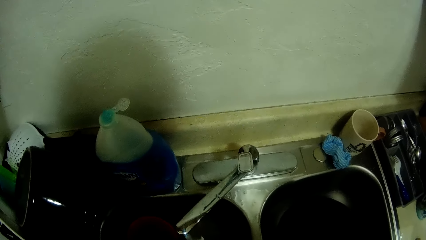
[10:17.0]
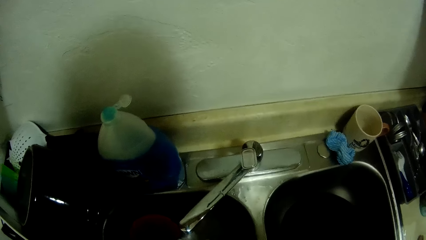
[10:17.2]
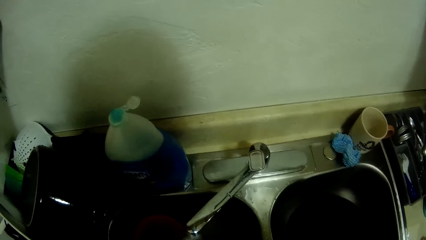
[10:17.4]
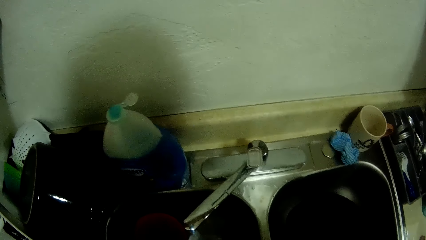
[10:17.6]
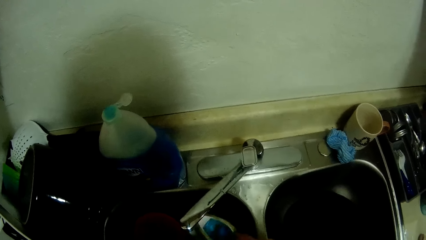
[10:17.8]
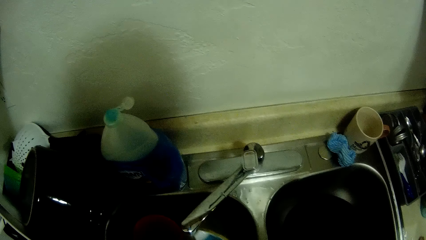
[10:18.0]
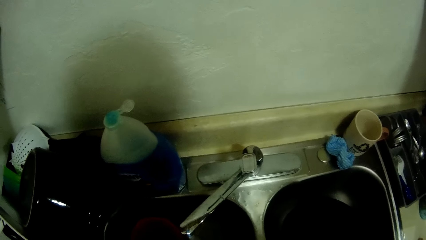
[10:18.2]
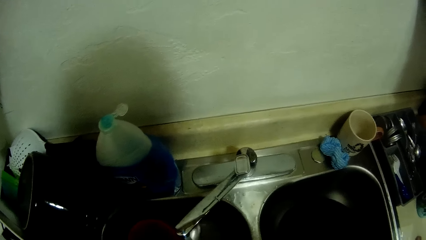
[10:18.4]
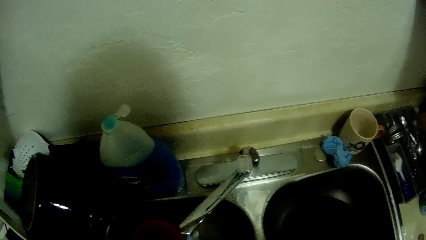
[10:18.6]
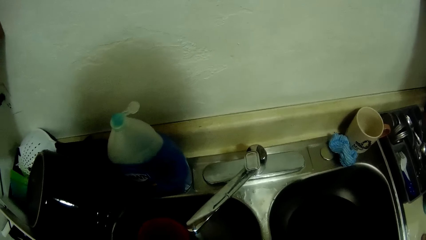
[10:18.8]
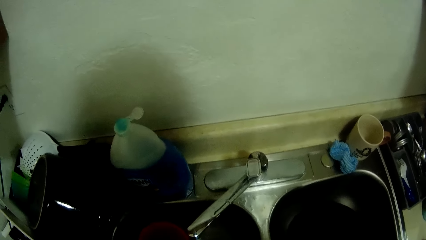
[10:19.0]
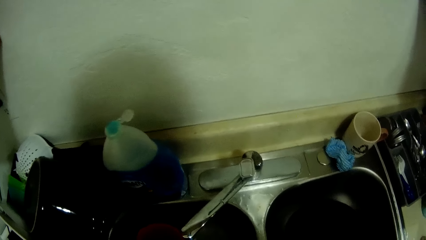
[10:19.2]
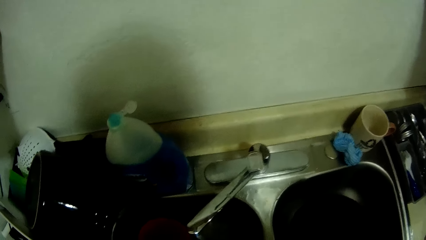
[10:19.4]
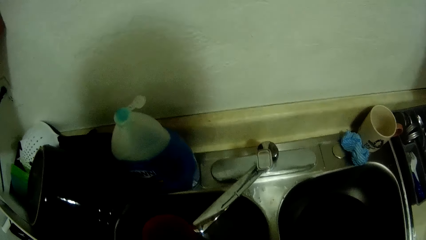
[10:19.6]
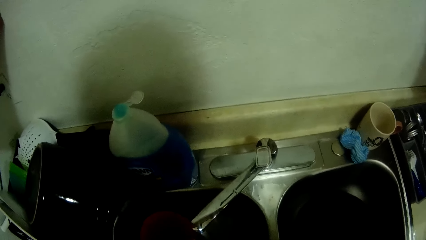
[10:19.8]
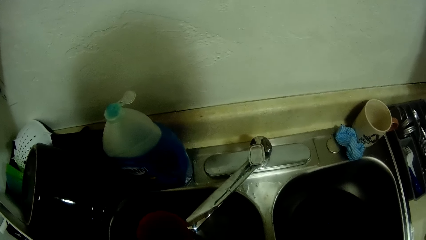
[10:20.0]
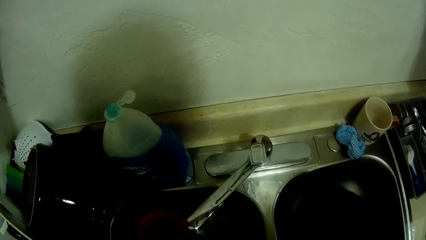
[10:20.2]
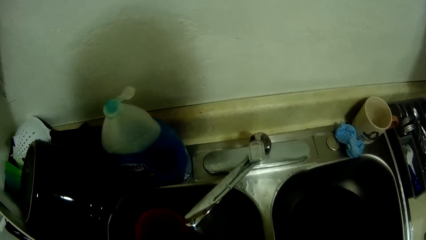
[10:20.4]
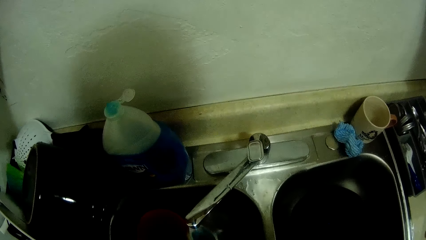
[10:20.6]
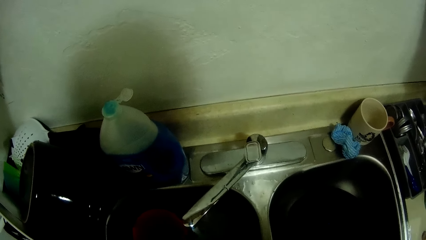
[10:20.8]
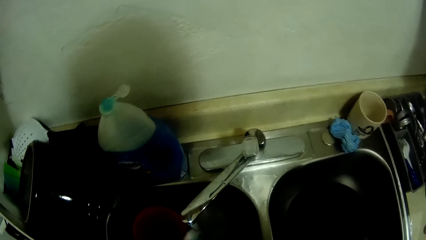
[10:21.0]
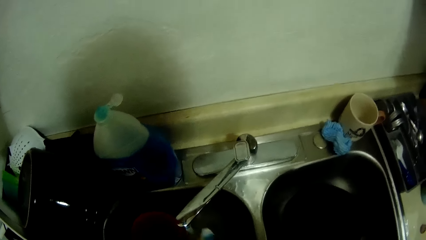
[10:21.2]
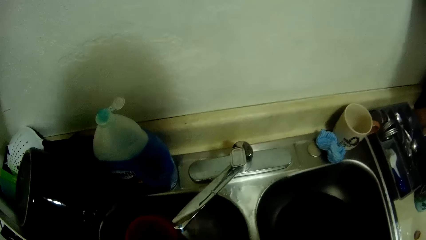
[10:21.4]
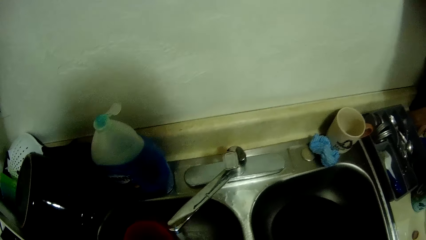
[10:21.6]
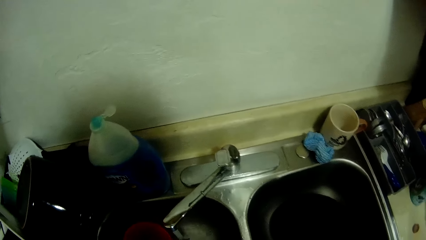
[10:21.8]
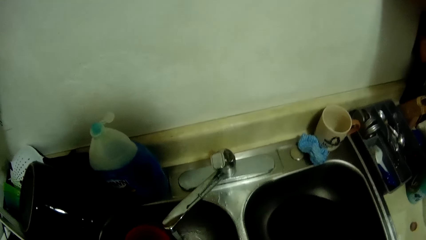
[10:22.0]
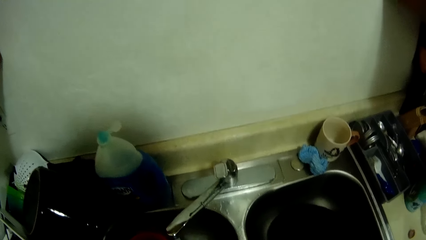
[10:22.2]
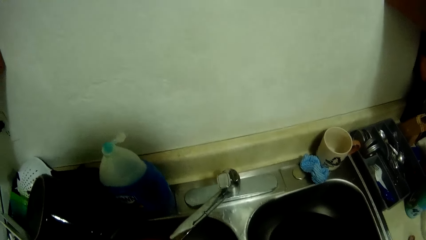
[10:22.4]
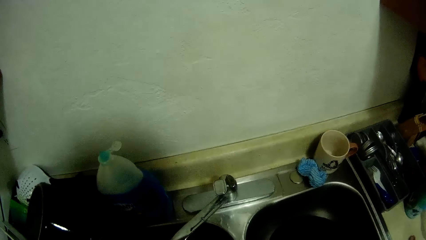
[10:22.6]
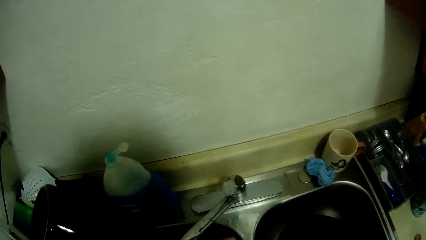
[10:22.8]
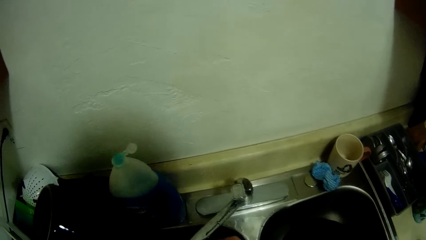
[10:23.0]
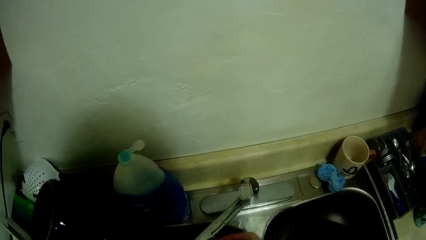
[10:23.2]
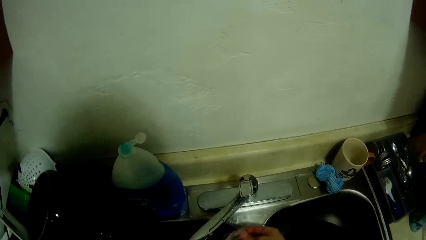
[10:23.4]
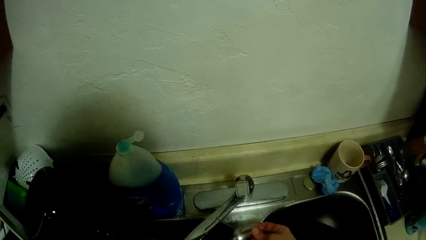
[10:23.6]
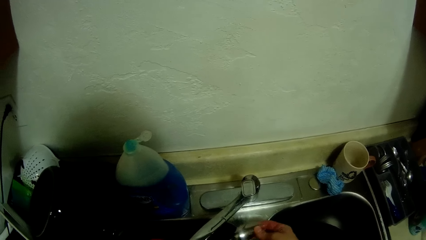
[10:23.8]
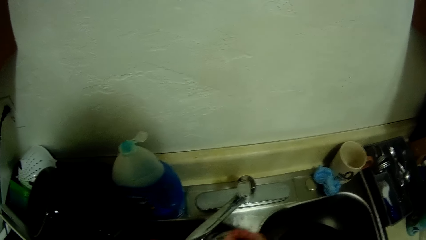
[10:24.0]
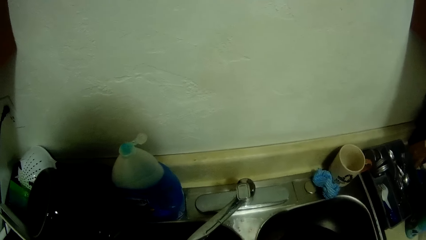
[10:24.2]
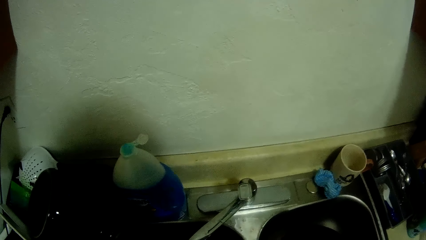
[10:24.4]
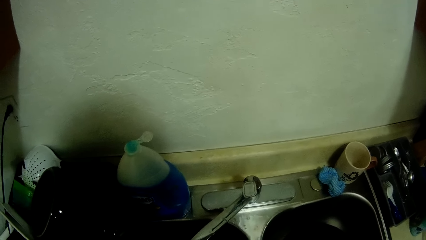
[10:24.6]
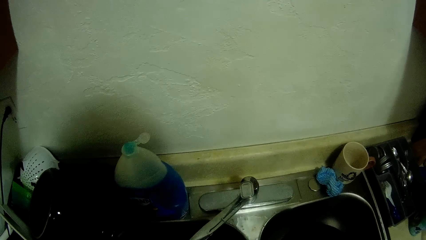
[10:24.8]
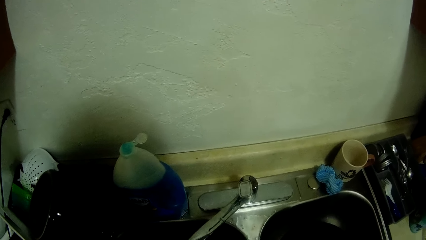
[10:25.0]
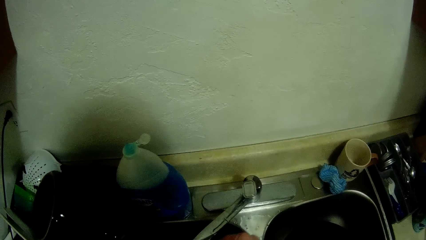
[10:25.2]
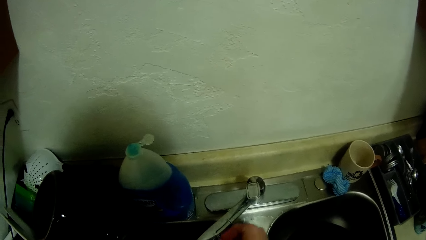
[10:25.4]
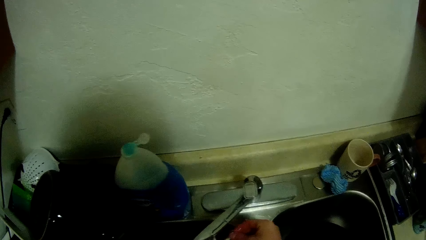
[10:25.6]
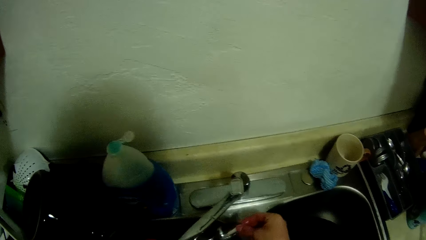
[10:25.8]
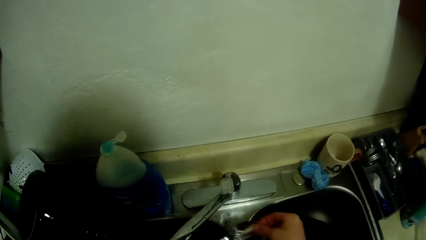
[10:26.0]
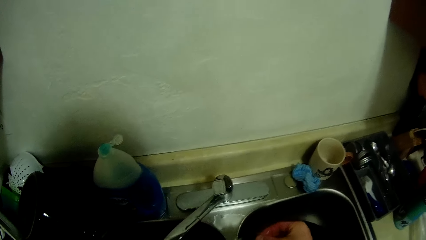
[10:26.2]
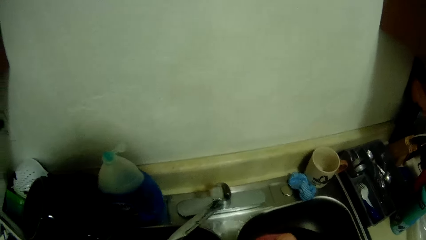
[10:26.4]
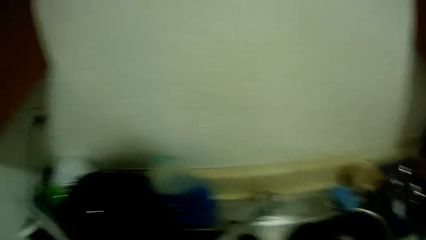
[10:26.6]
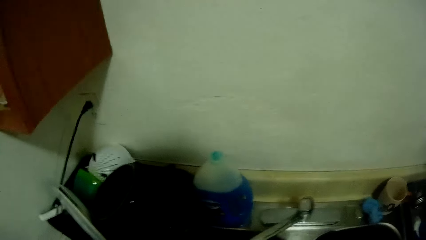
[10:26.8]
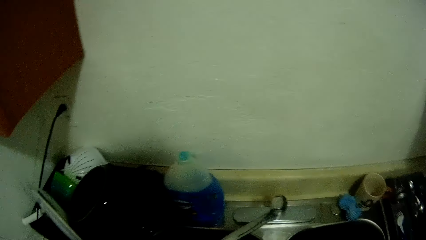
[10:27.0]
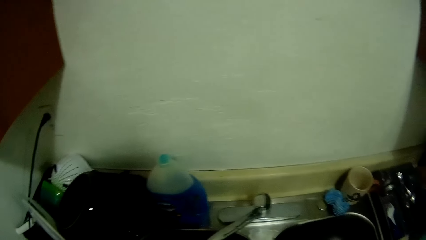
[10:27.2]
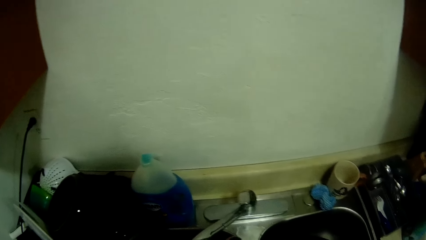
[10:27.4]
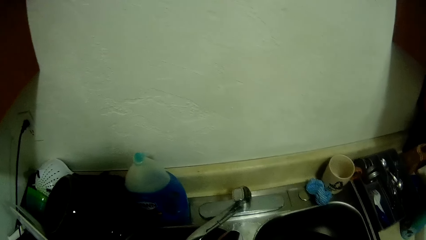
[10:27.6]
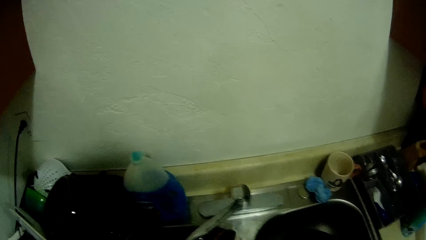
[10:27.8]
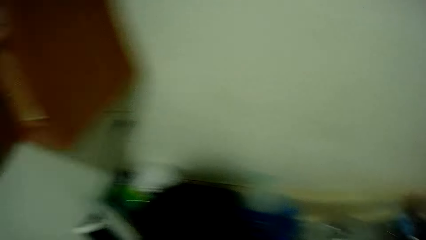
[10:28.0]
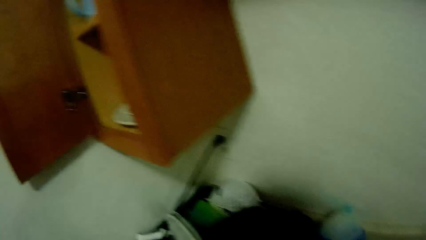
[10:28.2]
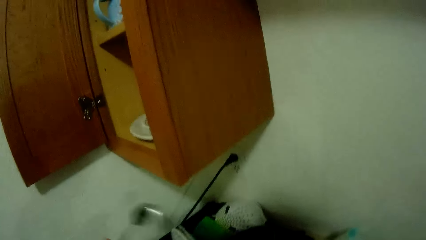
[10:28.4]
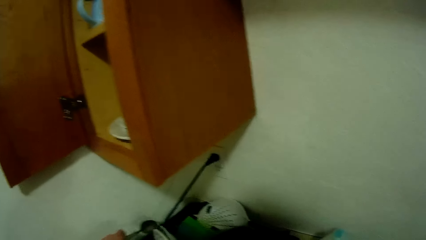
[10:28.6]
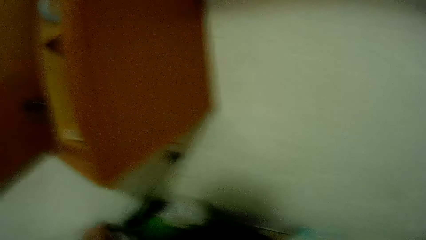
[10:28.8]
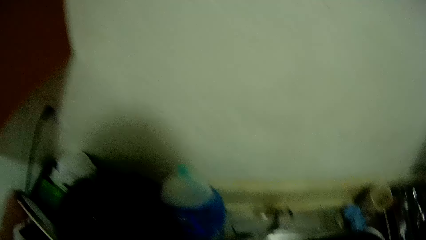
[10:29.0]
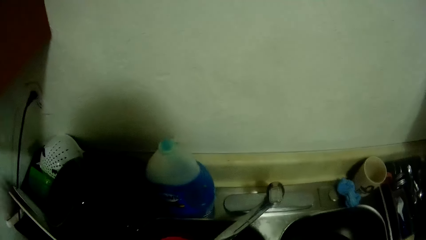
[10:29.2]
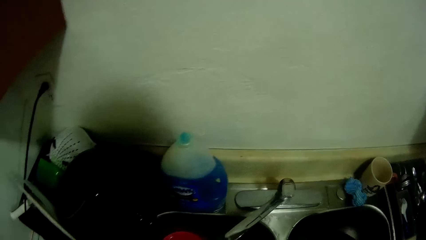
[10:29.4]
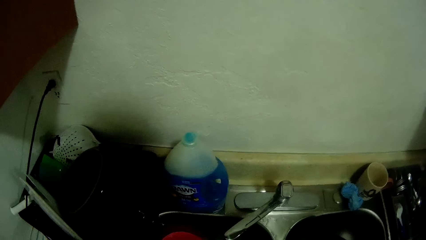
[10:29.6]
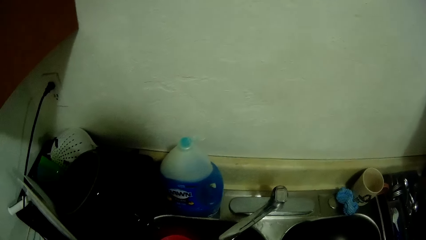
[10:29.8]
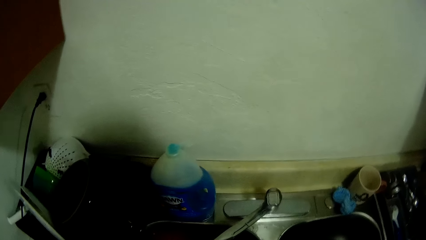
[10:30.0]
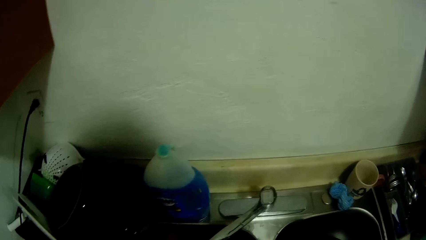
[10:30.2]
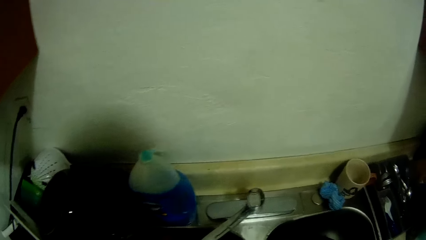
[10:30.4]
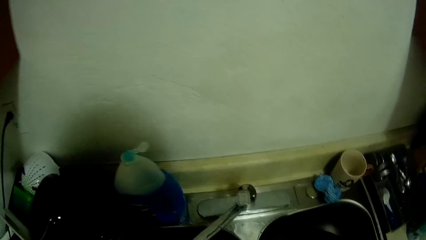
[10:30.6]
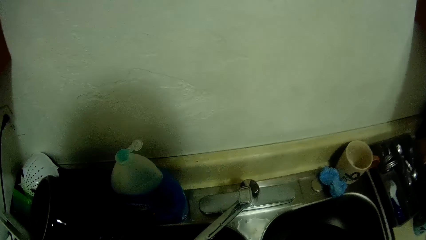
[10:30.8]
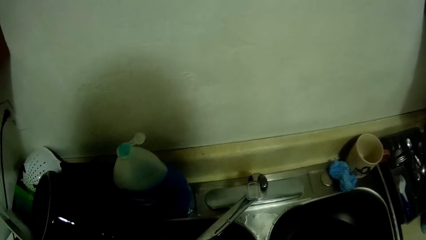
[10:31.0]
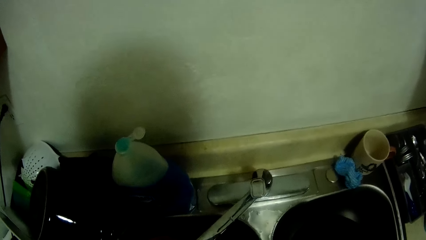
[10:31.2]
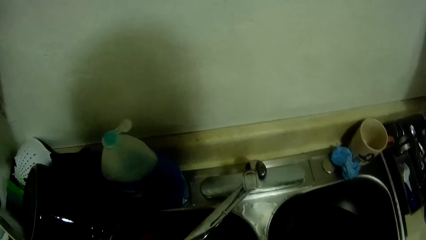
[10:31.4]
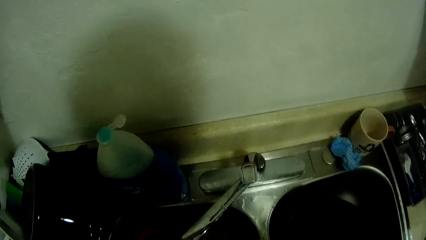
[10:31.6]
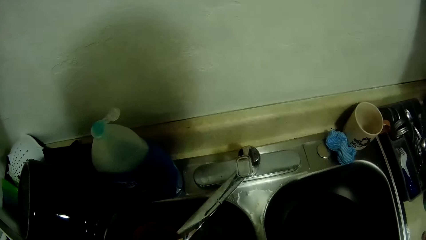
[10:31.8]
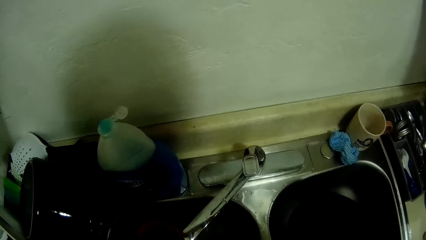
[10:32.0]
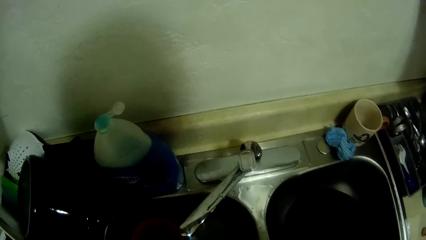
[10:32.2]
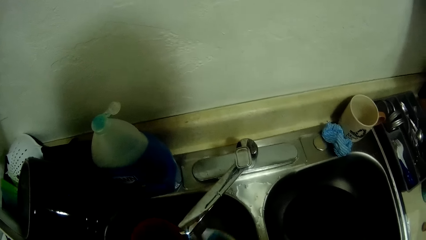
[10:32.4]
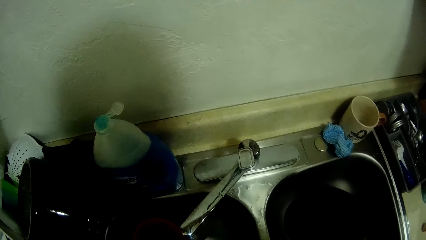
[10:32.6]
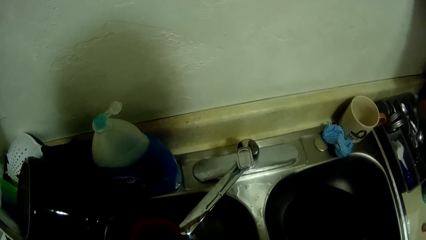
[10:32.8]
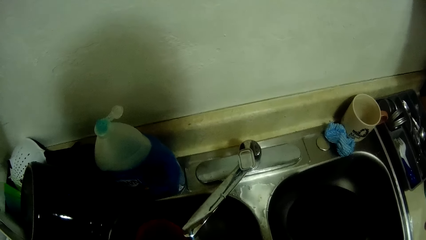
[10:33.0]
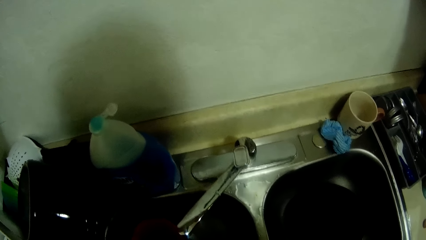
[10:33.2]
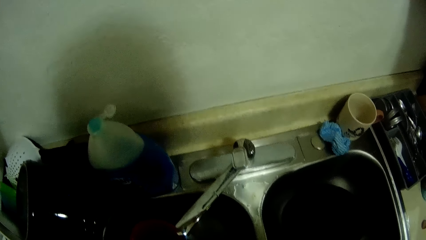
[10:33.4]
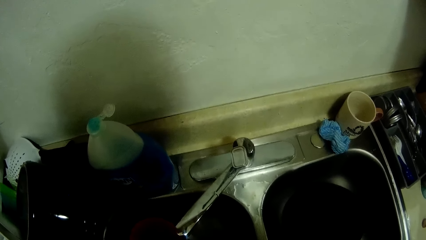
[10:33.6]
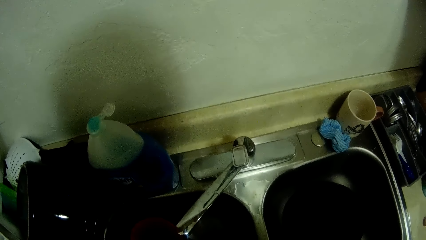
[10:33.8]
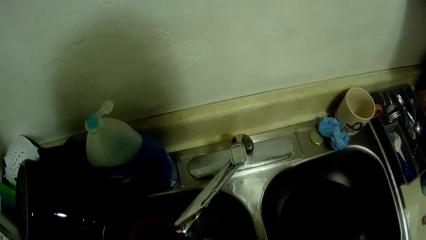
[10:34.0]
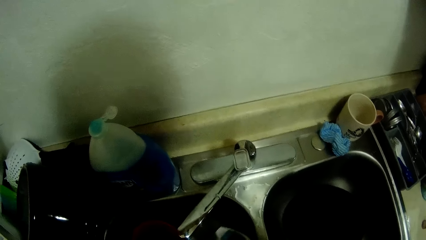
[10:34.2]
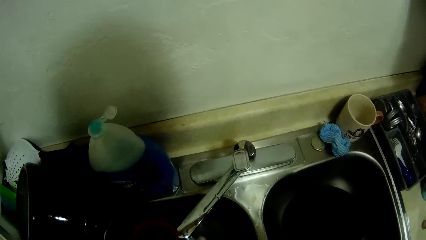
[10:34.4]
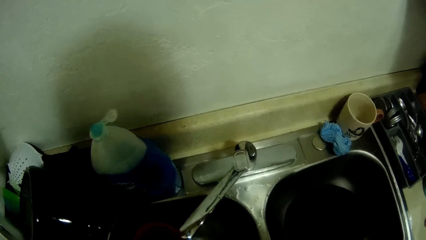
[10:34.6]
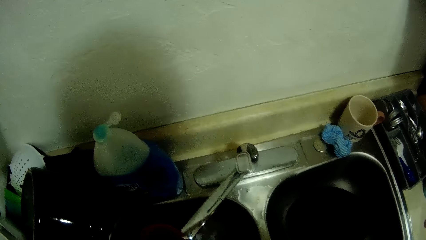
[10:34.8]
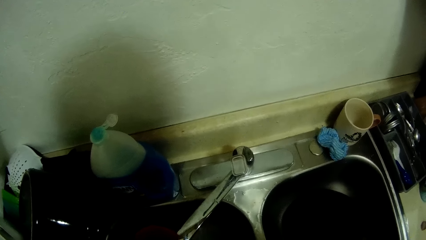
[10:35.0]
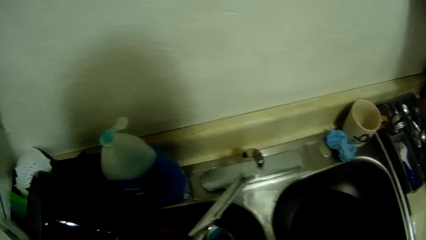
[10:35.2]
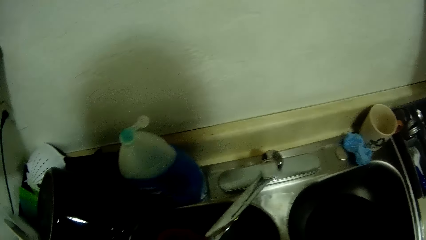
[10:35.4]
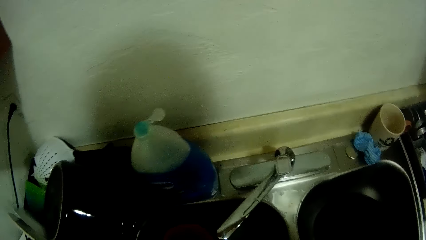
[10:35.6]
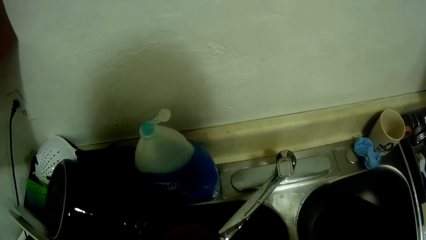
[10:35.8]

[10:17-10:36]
The camera wearer drops the spoon in the basket. They put a plate on the shelf. They pick another plate from the sink. They wash the other plate with the sponge.
